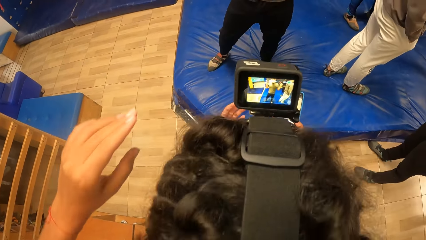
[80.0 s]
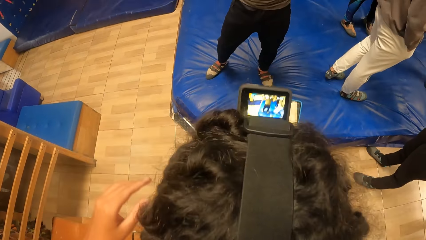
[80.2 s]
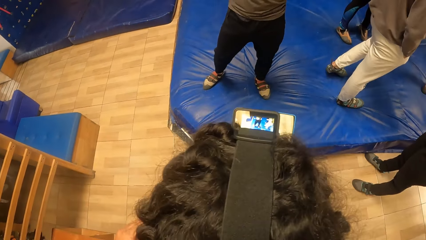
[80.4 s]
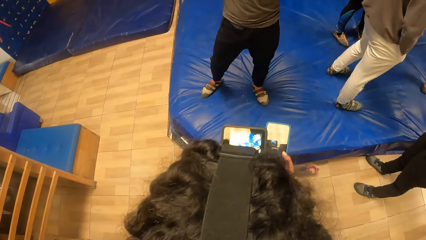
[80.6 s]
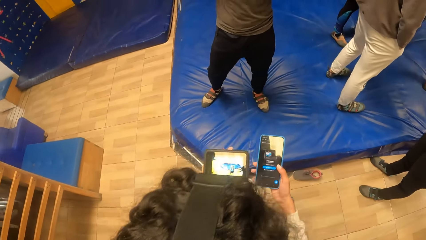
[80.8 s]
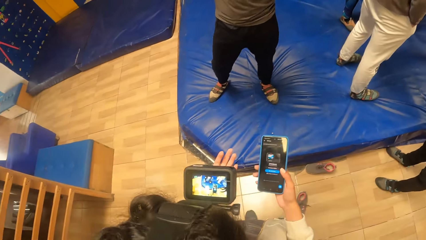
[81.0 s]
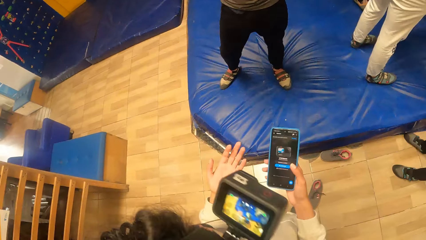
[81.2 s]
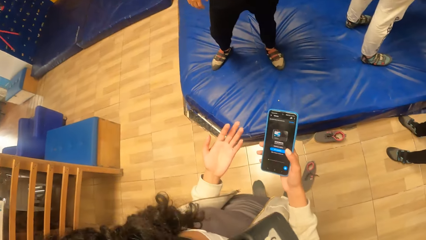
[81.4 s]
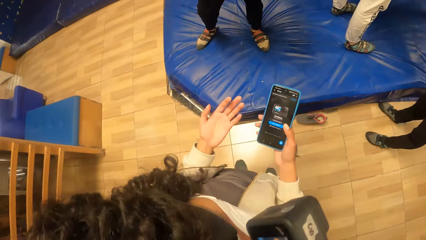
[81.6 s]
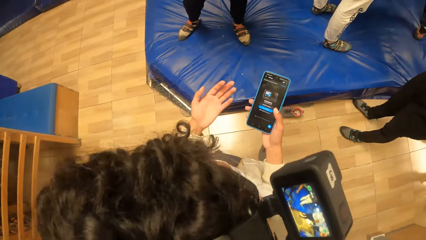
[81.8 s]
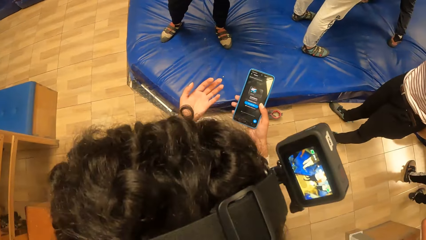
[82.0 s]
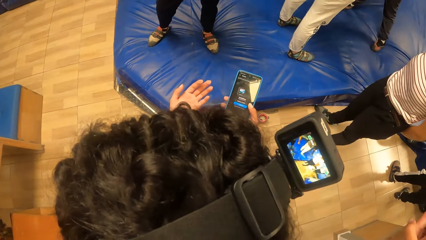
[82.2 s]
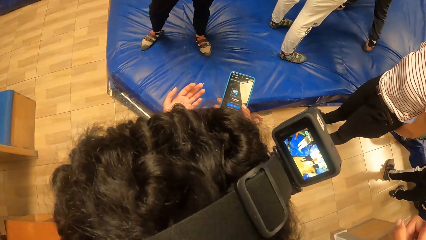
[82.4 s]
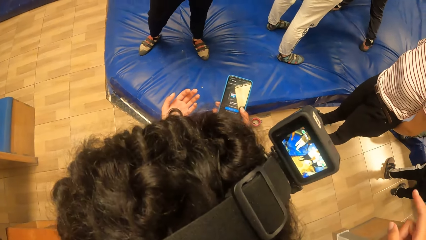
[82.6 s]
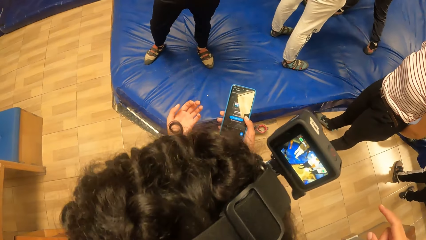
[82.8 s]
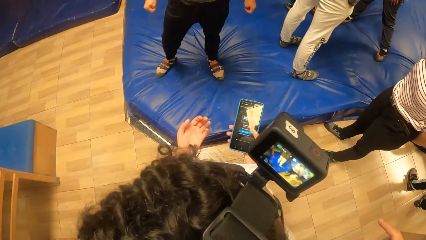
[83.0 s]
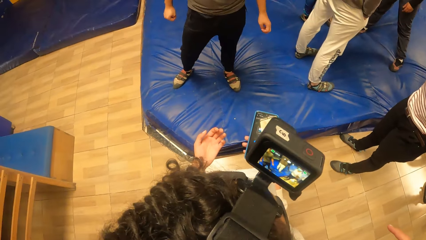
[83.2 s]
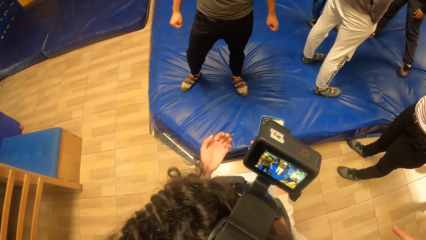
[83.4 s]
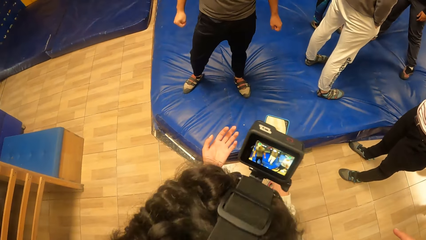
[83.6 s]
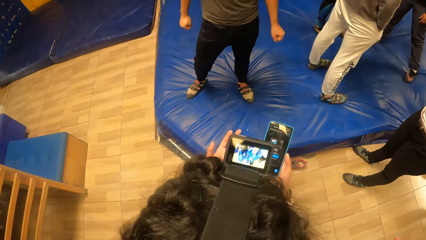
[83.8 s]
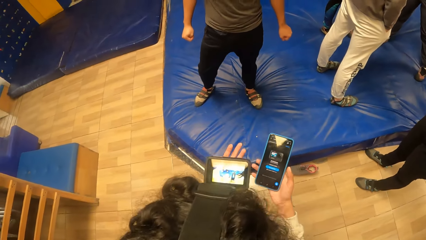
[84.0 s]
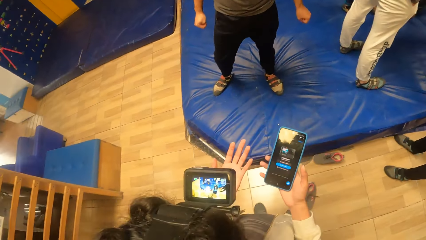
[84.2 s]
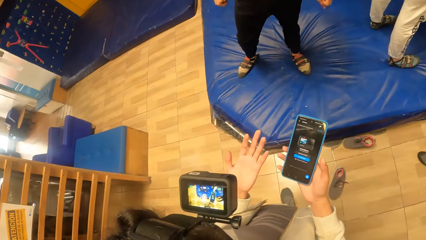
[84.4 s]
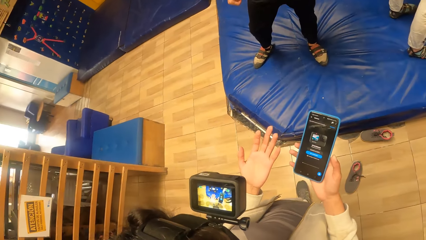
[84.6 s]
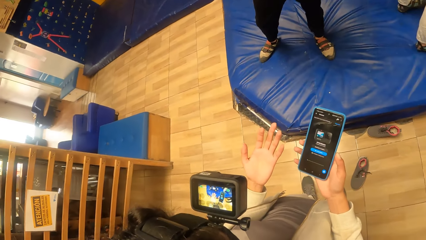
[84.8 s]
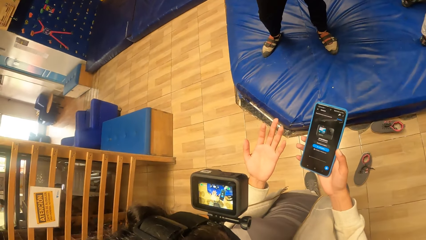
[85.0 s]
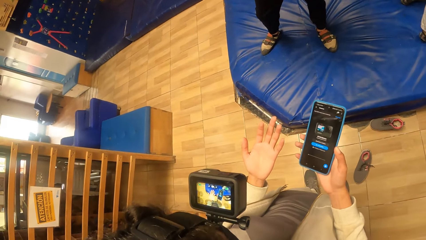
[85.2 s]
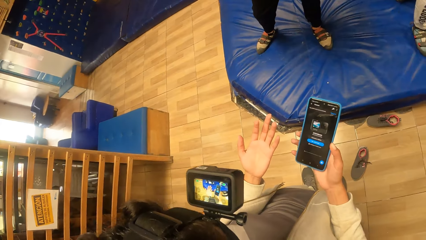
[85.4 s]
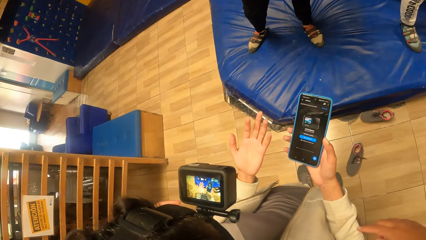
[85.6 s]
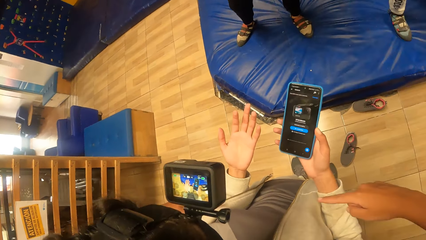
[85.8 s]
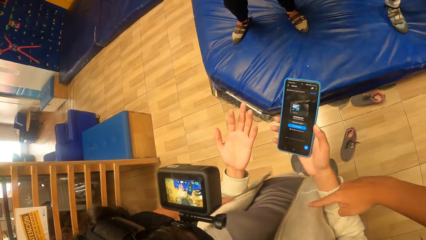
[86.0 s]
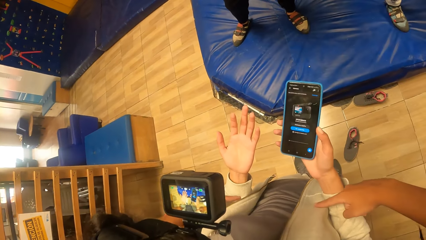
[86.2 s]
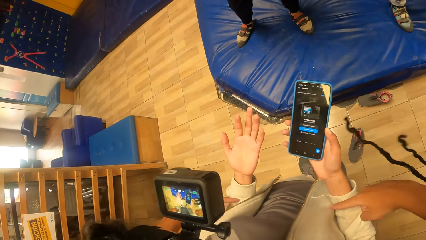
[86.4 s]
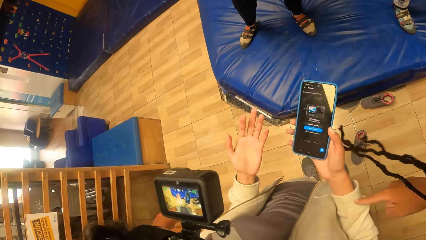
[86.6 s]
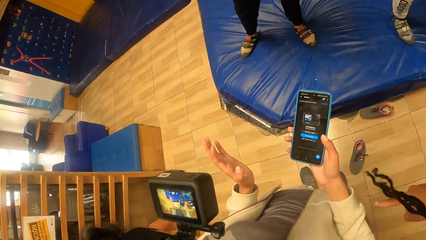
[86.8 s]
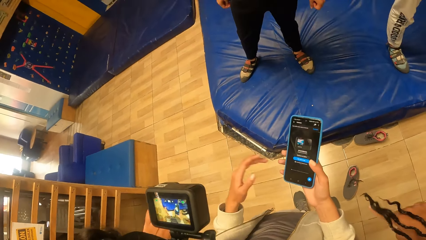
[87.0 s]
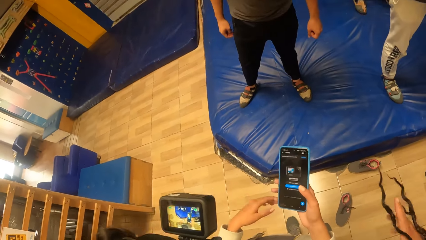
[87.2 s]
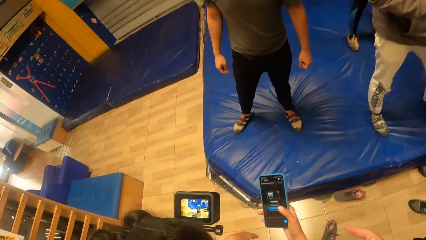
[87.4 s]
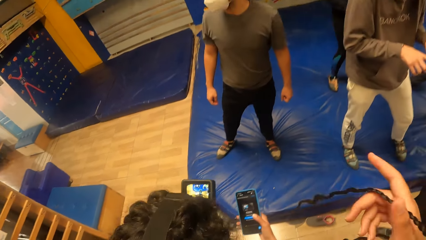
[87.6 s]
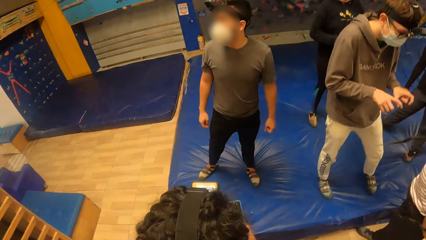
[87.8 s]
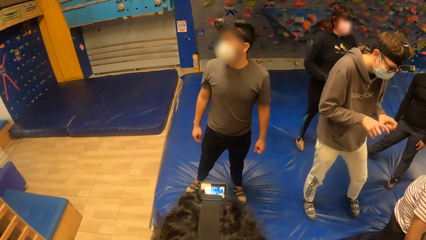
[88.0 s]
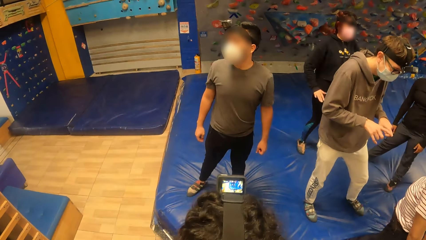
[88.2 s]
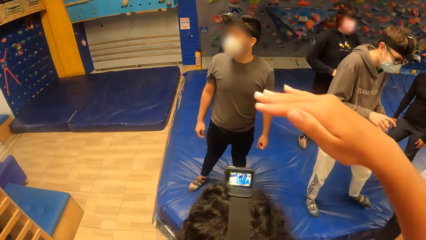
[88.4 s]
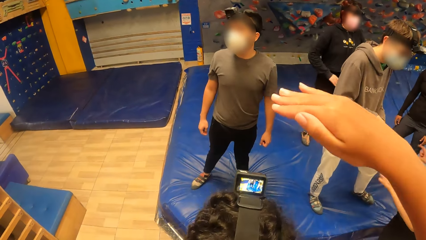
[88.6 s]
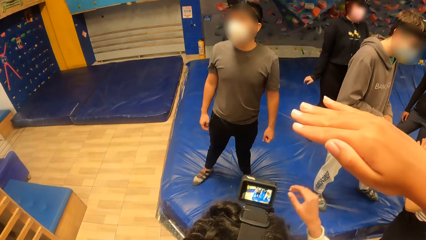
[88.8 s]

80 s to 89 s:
The camera wearer interacts with the woman.

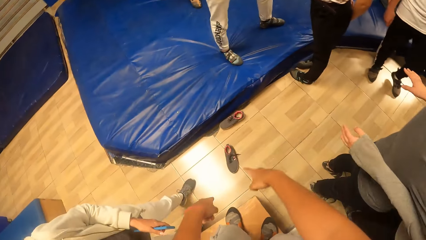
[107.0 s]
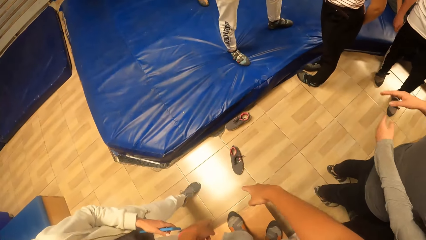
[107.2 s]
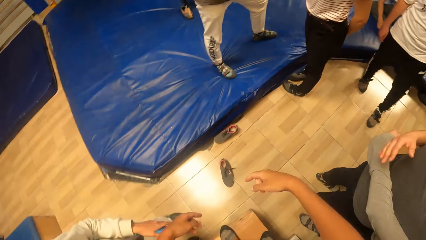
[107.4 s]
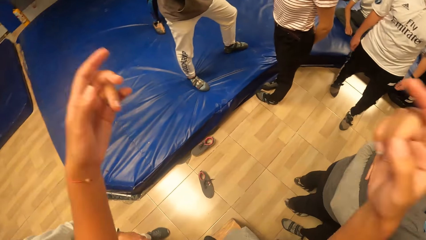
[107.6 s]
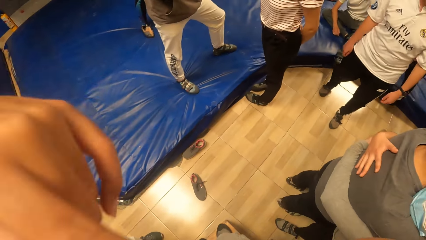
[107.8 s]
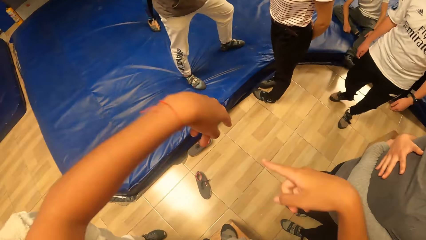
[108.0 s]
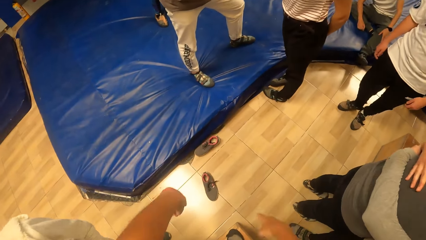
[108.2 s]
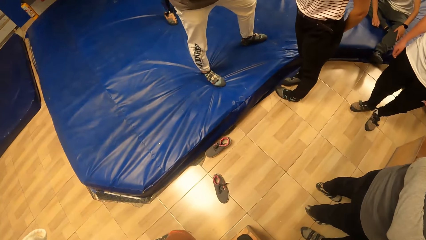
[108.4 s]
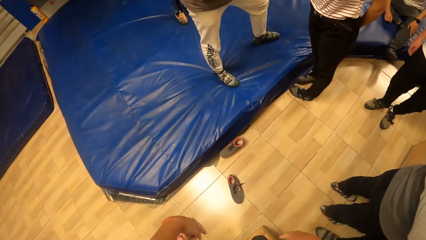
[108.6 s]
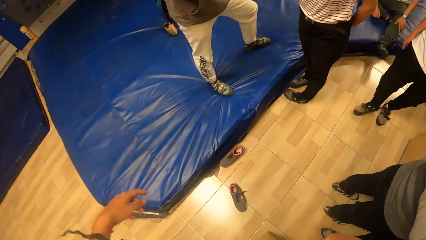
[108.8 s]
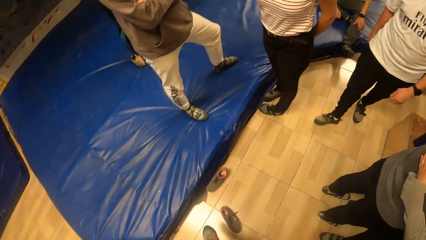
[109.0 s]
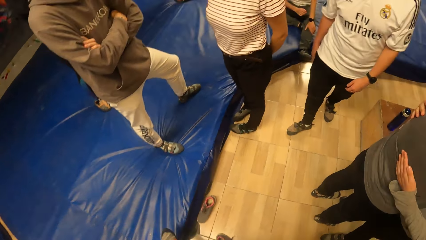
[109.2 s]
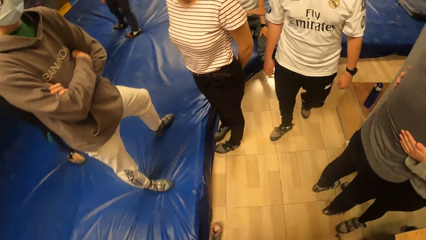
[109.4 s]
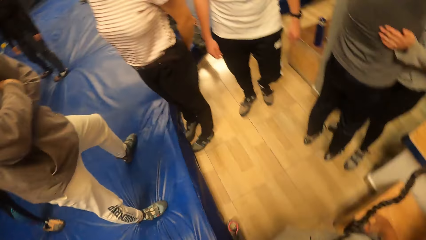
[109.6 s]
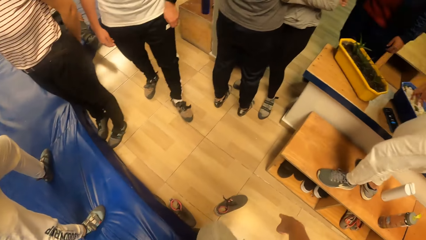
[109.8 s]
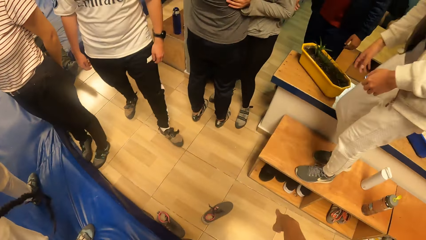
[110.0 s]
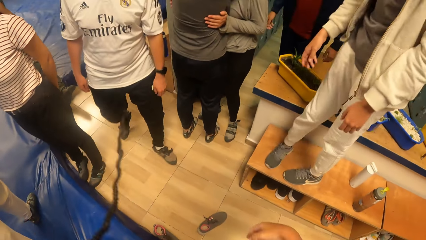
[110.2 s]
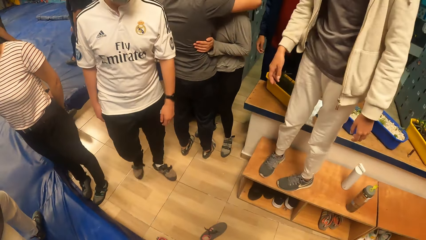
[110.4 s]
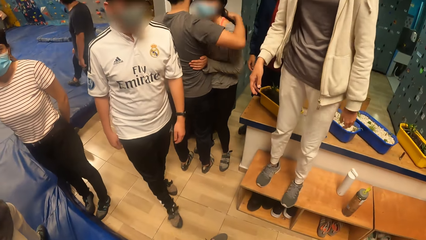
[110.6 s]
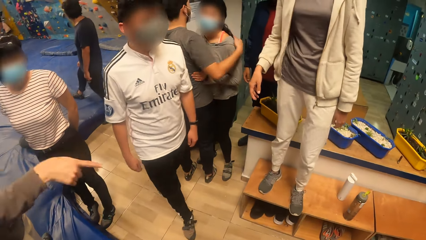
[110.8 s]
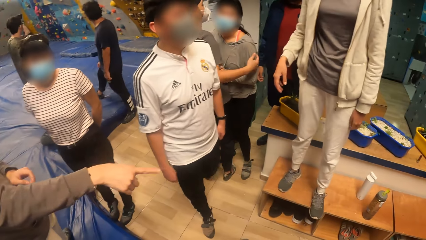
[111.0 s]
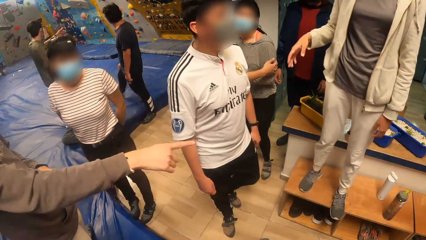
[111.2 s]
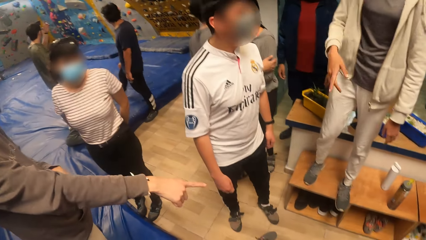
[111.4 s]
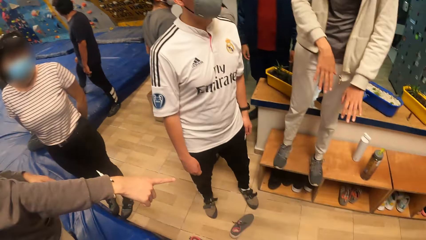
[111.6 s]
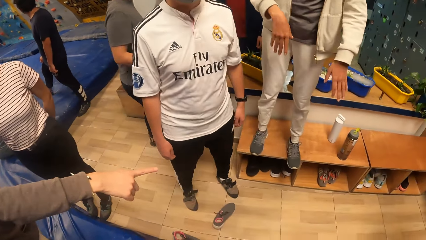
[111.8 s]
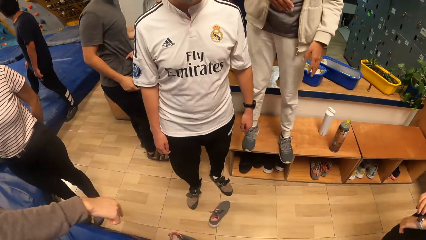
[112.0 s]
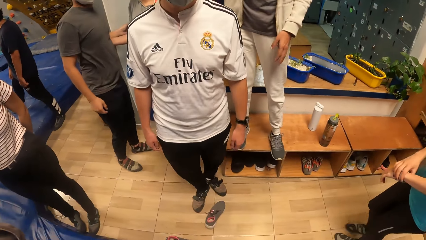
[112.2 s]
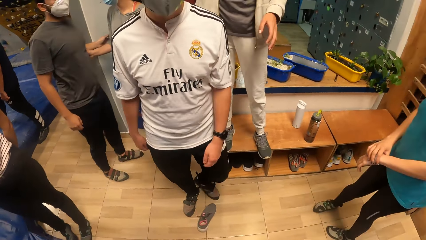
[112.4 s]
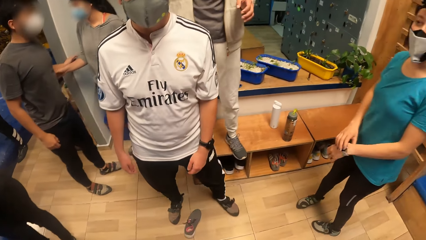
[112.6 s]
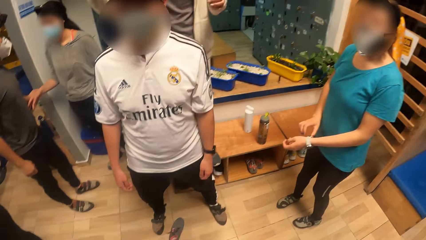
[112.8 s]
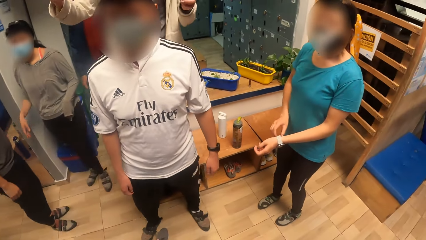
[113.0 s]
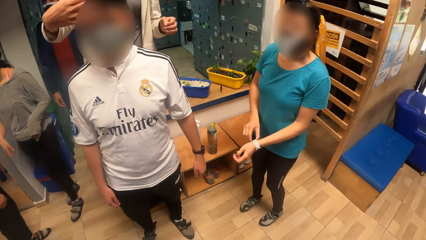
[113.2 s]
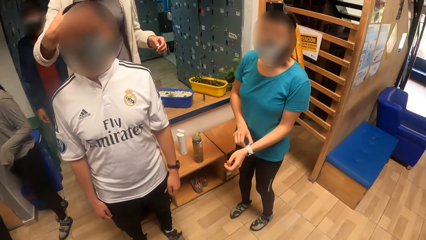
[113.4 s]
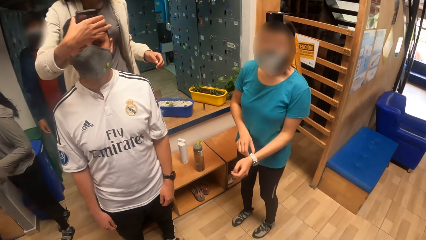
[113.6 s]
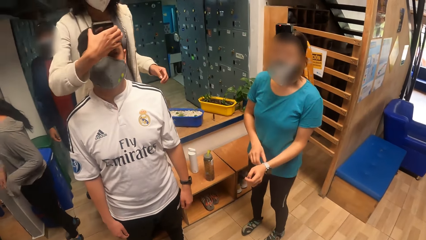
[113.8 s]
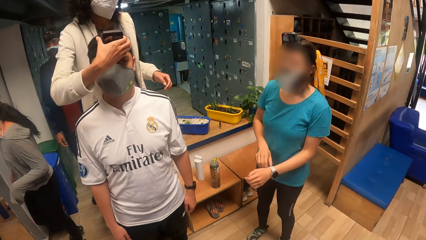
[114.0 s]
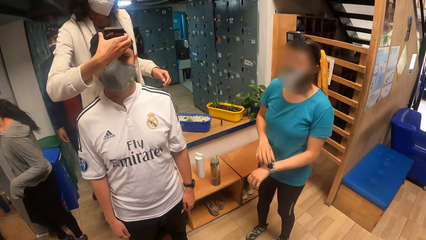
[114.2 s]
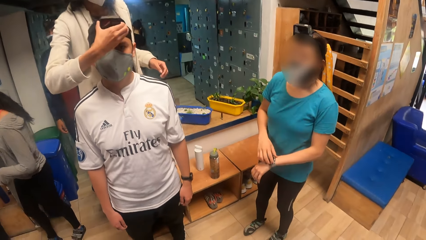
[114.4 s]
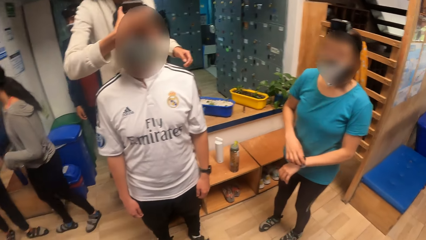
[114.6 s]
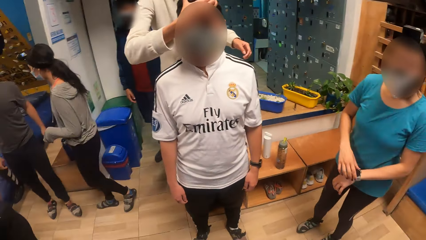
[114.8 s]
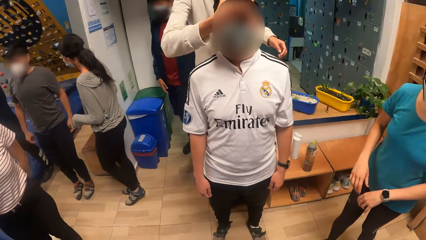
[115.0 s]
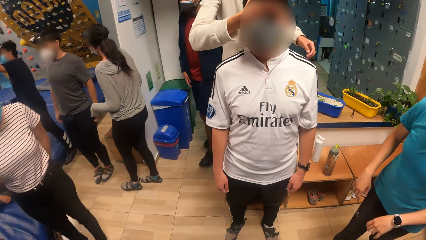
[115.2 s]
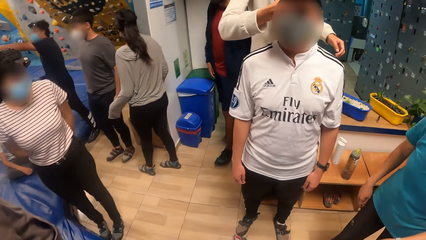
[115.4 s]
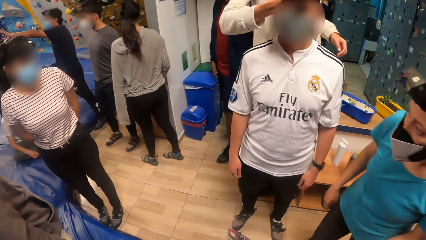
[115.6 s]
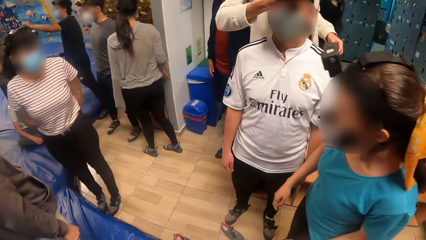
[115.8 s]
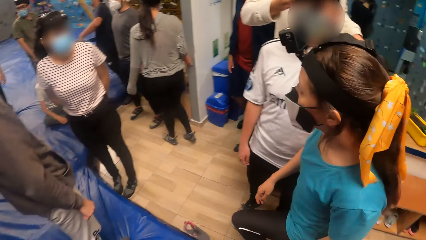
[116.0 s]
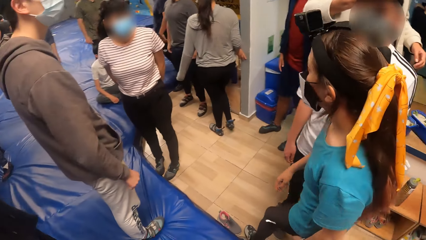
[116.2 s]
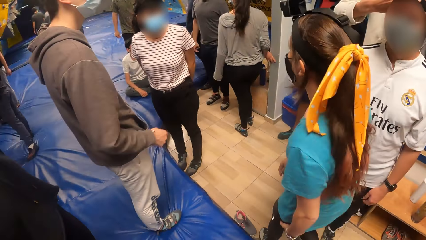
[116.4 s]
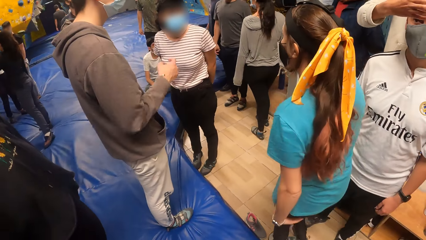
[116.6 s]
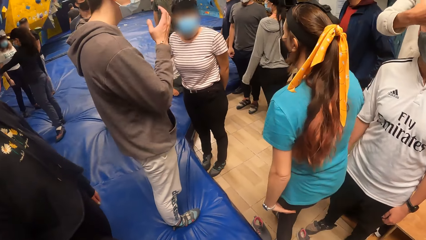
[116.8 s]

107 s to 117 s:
The camera wearer is talking to the others. The woman climbs on the bench. The woman adjusts the camera on a man's head with her right hand.
